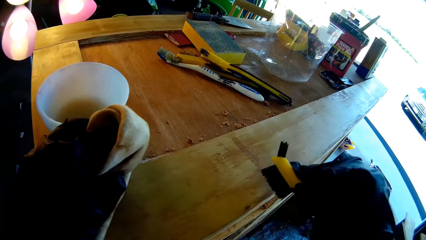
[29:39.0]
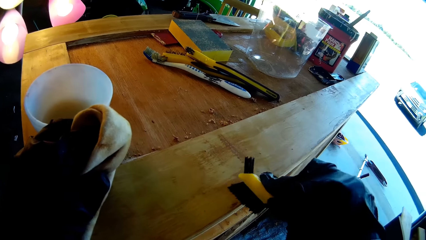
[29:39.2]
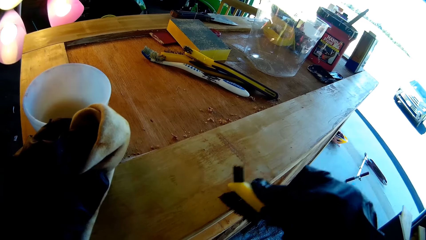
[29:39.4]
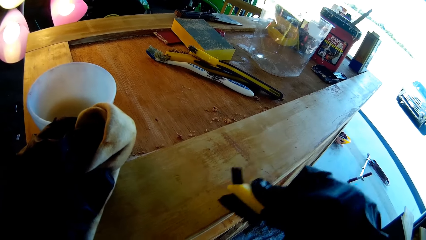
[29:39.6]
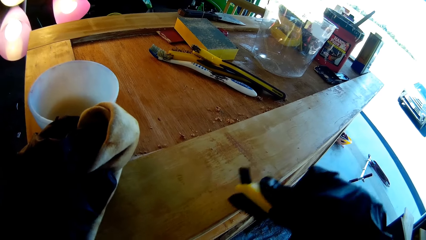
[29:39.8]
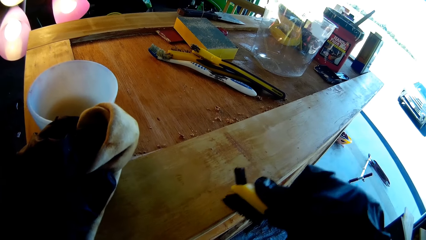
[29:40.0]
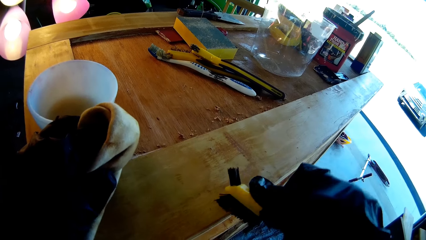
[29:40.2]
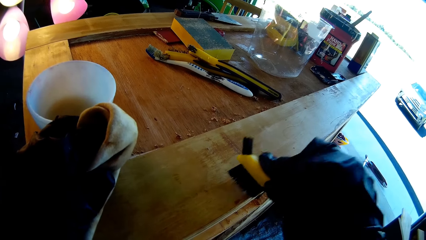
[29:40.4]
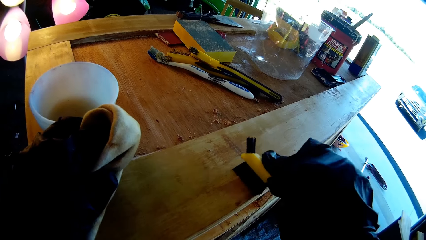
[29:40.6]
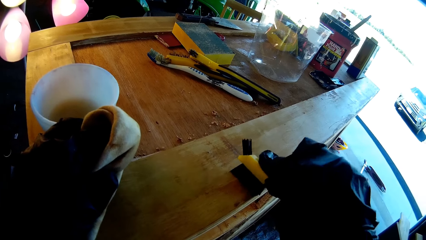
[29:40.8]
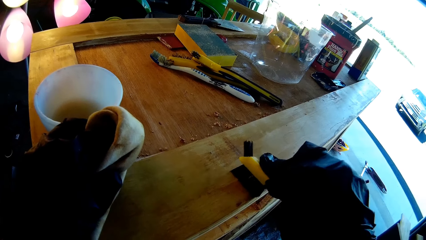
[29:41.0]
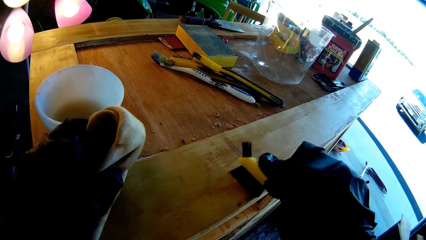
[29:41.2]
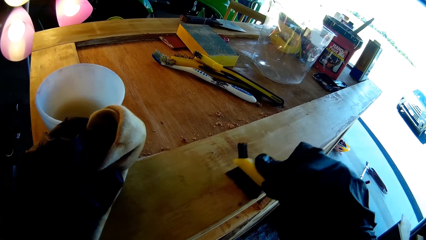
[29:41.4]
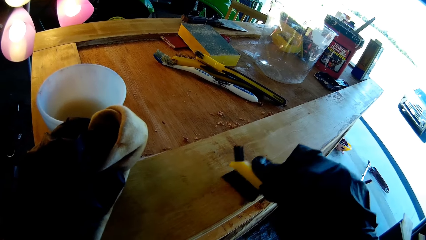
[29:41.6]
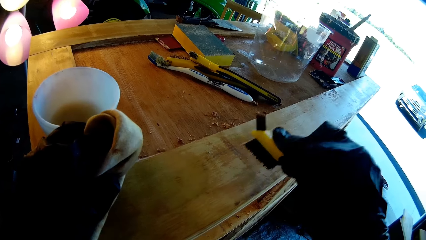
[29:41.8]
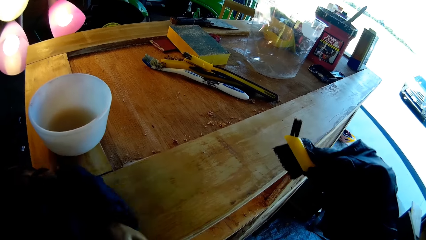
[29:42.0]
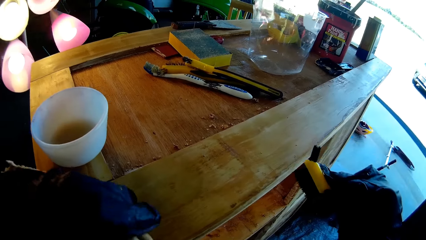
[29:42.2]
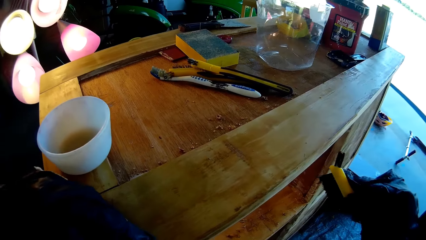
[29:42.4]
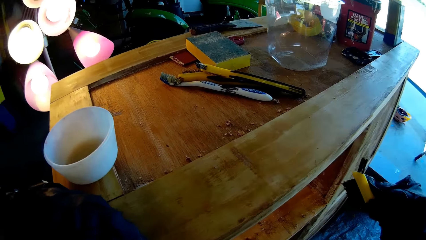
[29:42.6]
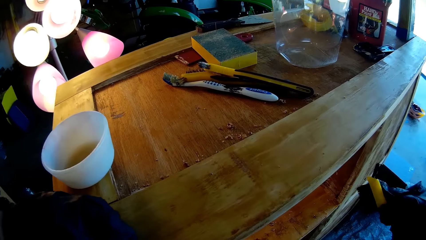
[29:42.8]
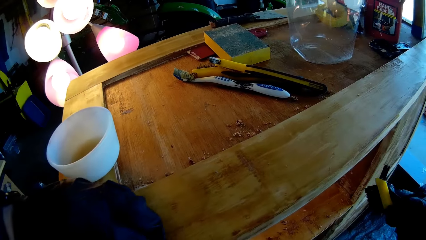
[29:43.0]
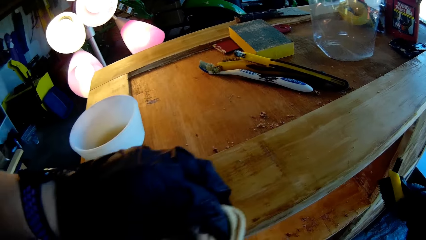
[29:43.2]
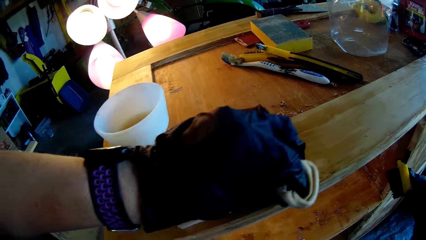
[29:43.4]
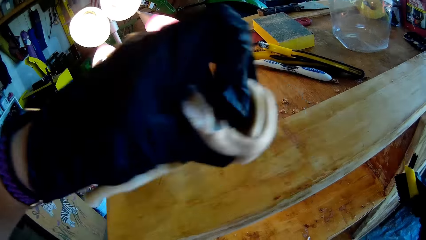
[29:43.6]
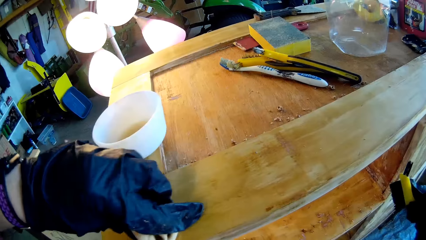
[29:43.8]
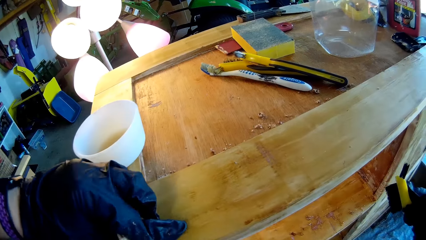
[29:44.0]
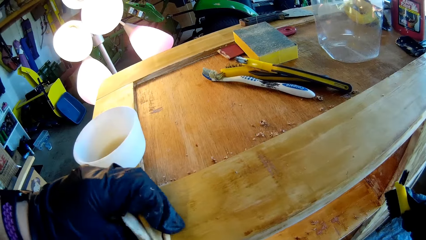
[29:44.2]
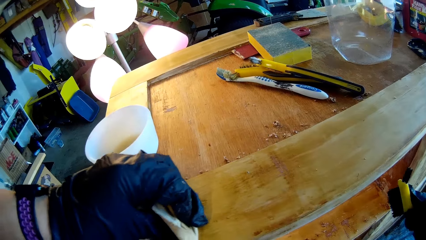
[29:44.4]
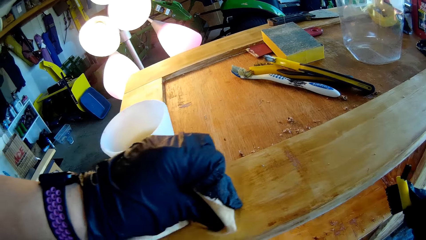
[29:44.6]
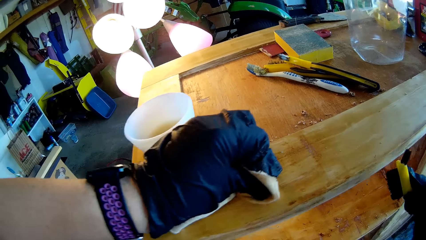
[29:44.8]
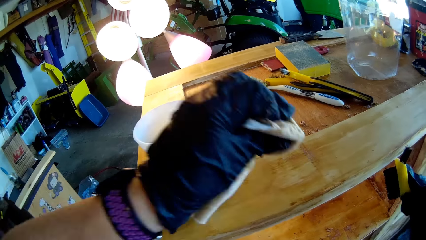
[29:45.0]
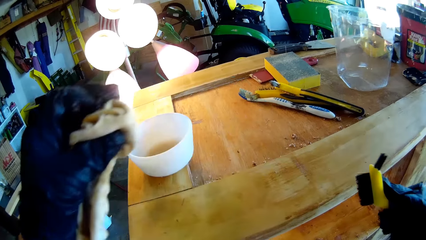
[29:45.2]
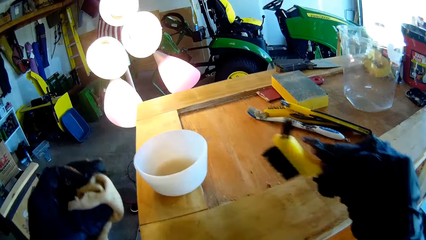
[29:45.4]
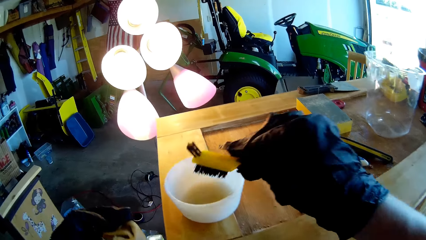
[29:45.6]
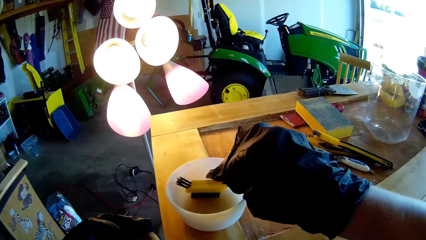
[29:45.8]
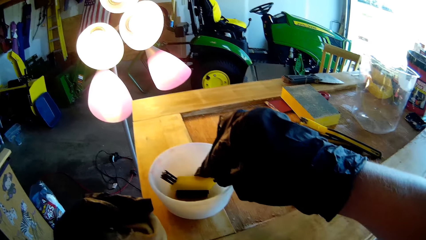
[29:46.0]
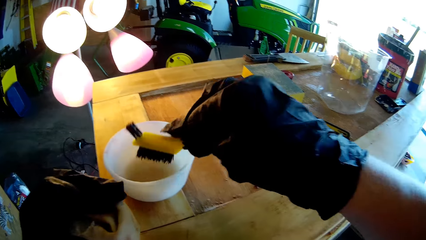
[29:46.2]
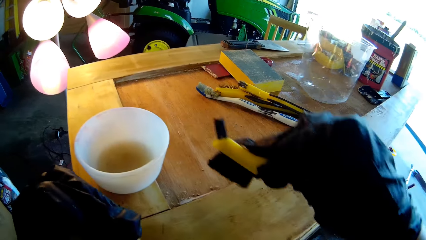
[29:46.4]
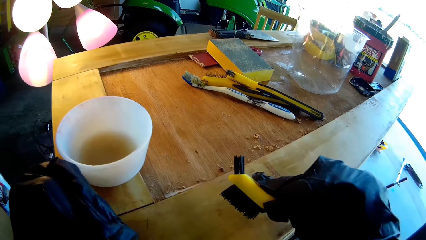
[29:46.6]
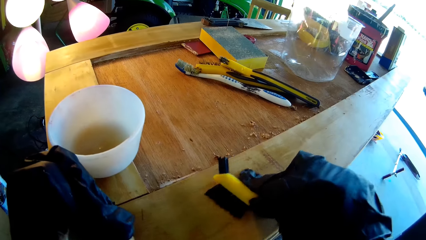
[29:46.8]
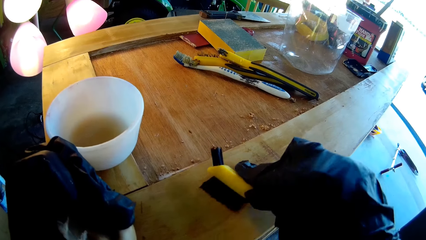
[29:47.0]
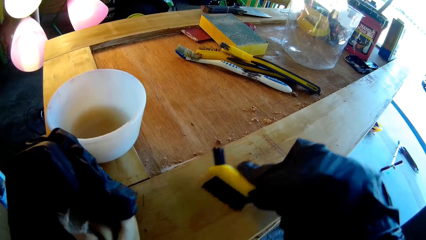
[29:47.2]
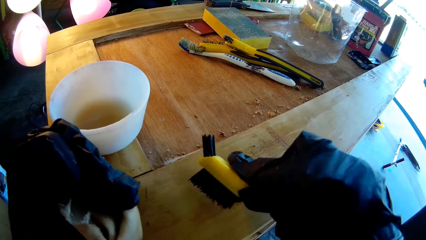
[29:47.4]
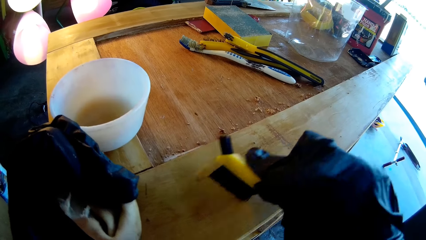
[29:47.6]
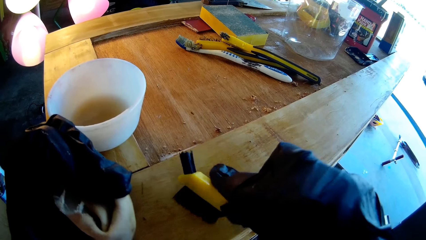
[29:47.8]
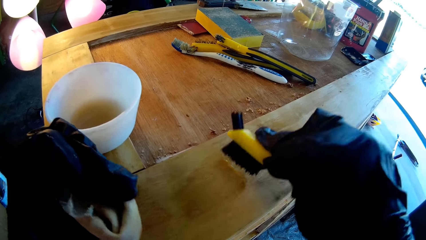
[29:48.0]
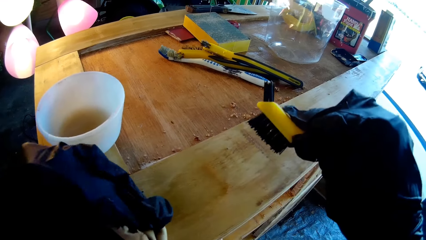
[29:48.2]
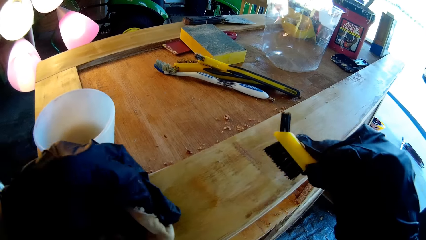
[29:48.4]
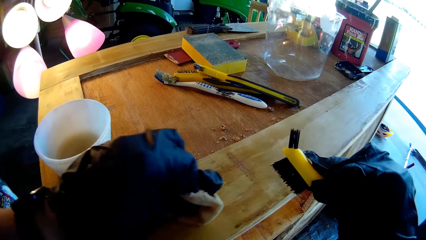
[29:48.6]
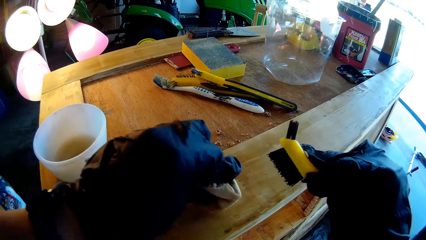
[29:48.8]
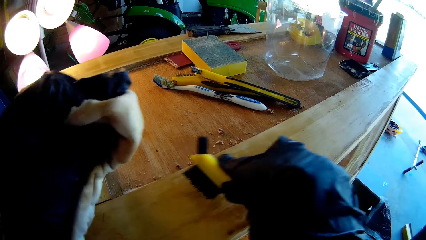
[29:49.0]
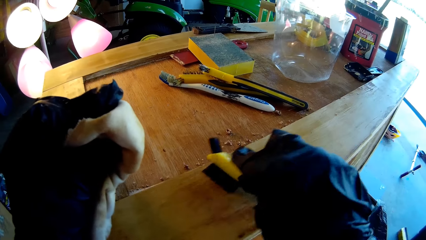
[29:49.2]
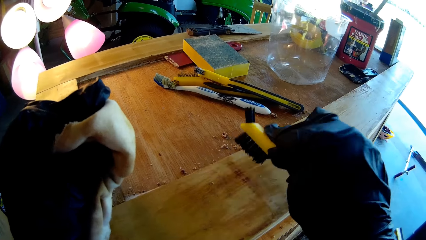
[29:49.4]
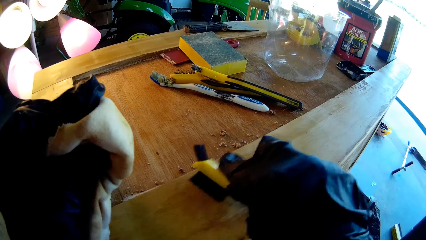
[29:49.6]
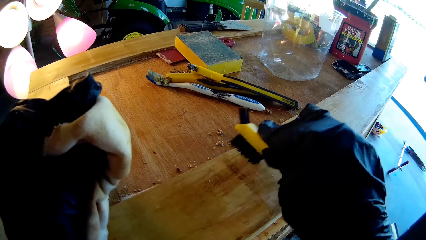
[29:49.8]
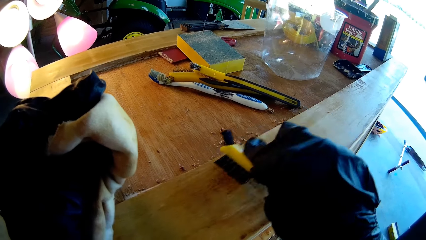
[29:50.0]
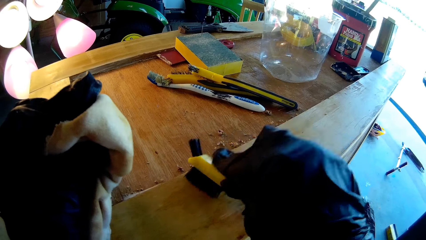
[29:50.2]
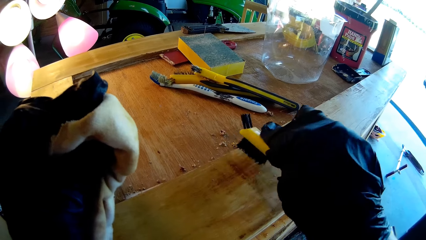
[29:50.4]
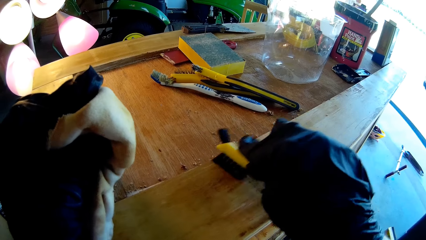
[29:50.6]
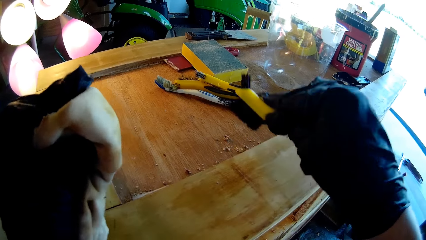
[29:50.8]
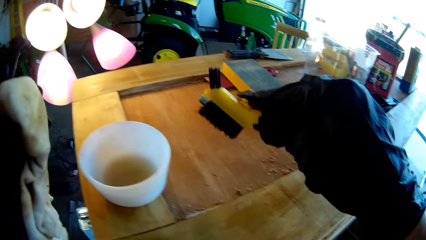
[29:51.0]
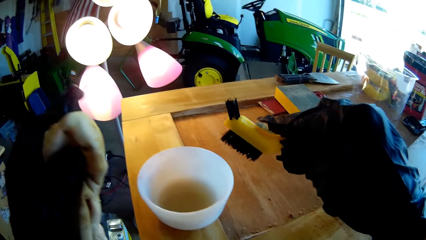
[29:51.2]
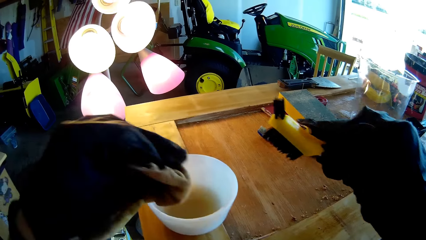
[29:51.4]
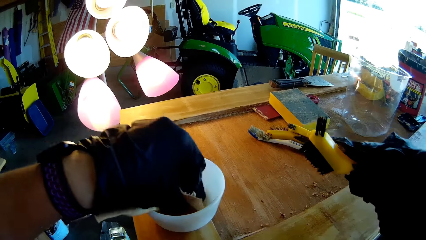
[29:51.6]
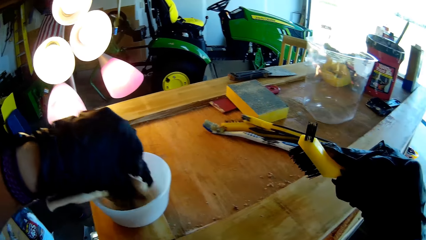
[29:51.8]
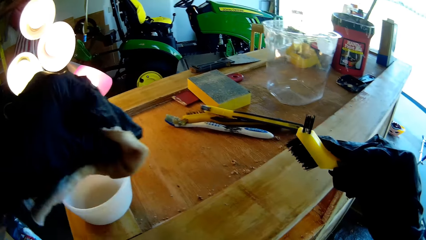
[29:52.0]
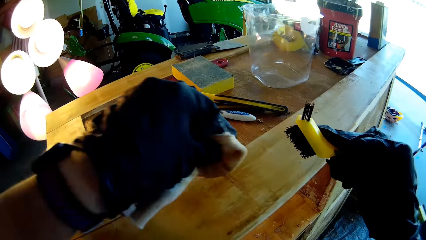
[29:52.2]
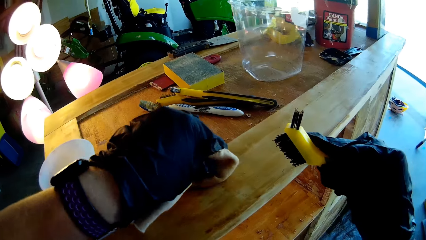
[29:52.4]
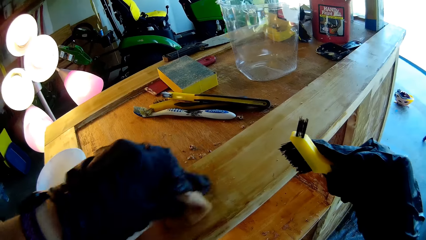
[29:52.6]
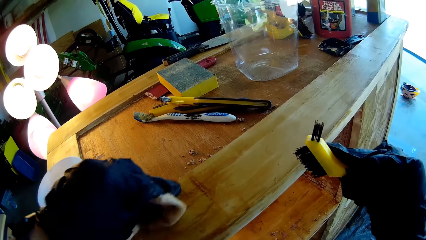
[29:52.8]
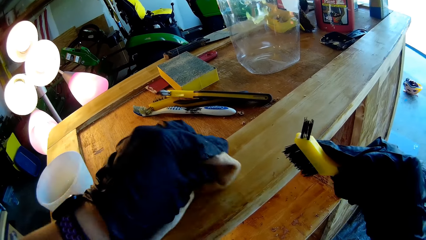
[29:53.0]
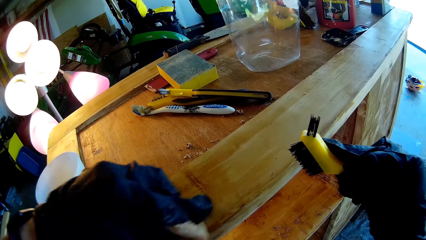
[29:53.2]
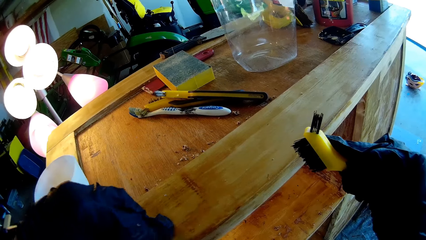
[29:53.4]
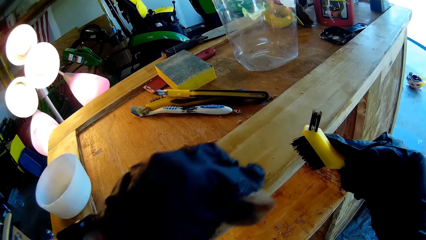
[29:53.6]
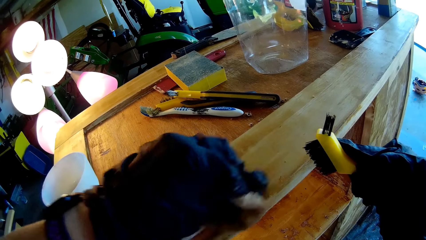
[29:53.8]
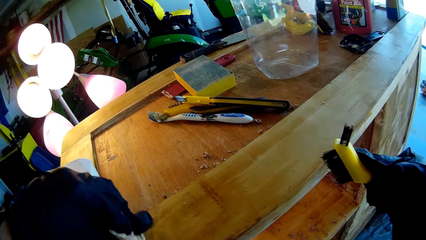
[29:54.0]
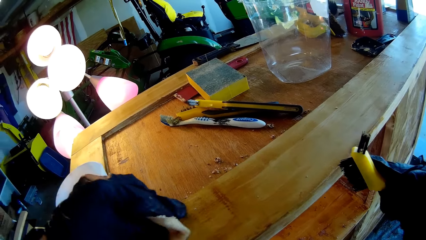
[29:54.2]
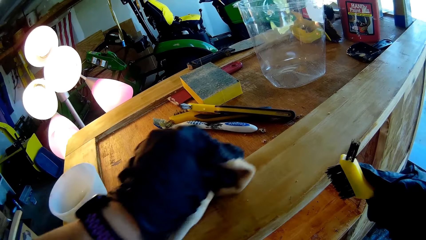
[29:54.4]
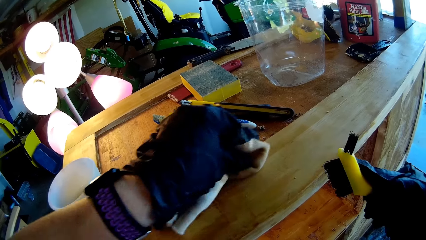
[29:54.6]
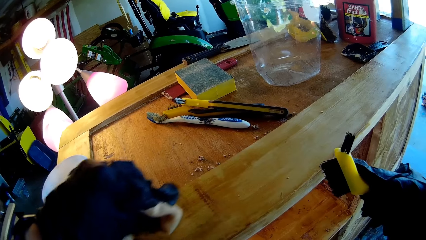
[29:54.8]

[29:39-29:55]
The camera wearer wipes the wood with the cloth towel. They dip the painting brush into a bowl of paint. They brush the wood. They wipe the wood with the cloth towel. They brush the wood. They dip the cloth towel into the bowl of paint. They paint the cabinet using the cloth towel and wipe the wood with the cloth towel.
